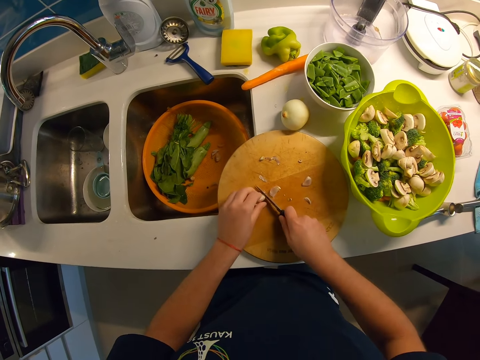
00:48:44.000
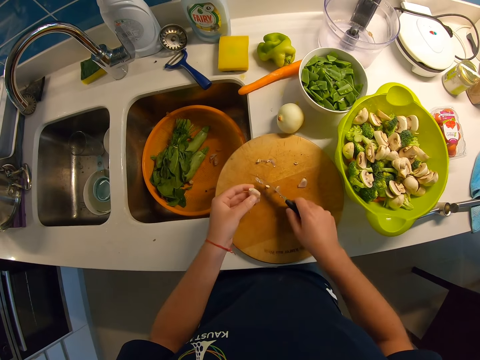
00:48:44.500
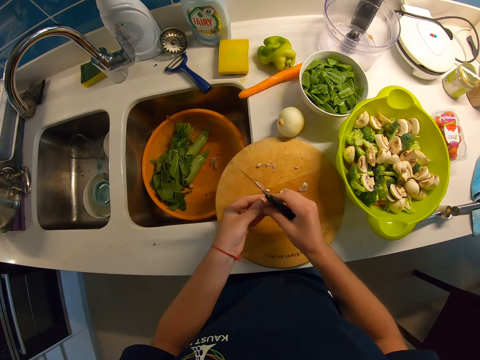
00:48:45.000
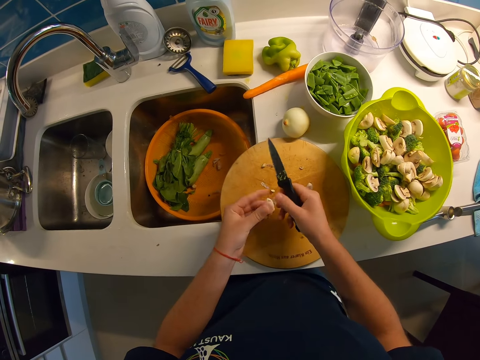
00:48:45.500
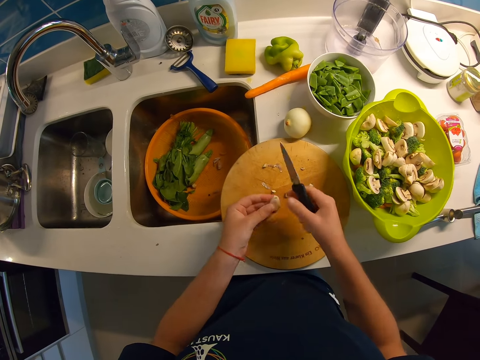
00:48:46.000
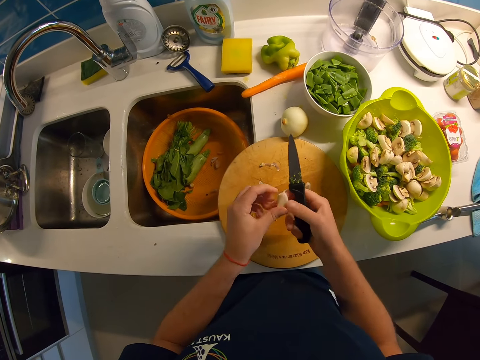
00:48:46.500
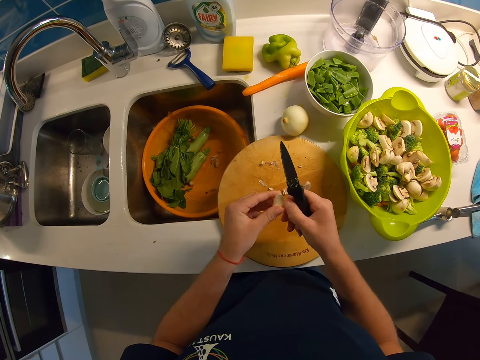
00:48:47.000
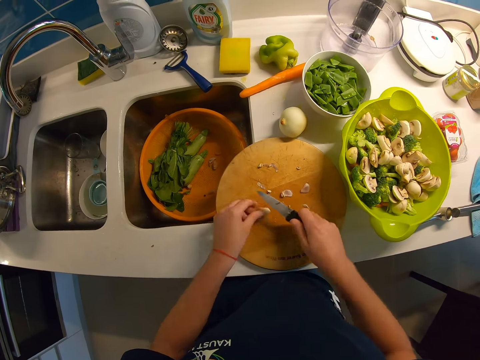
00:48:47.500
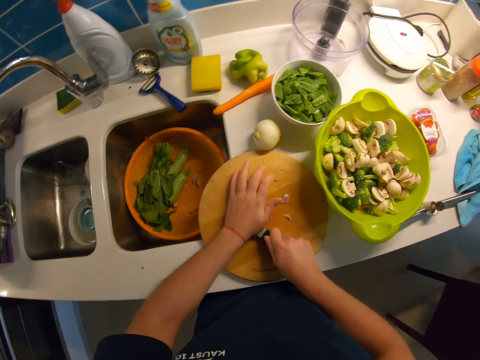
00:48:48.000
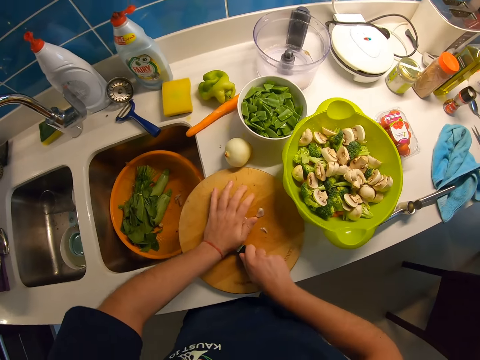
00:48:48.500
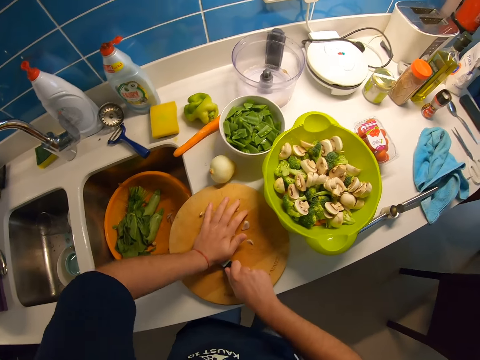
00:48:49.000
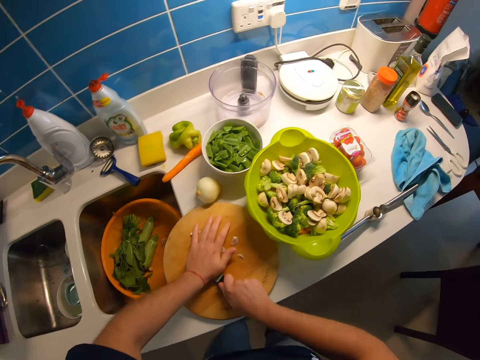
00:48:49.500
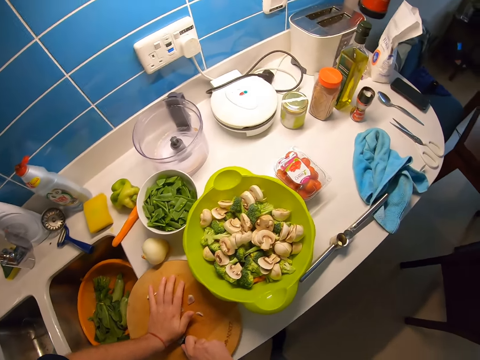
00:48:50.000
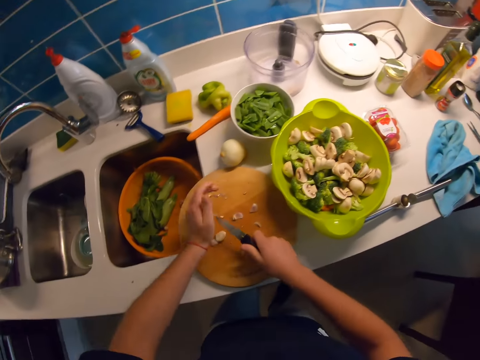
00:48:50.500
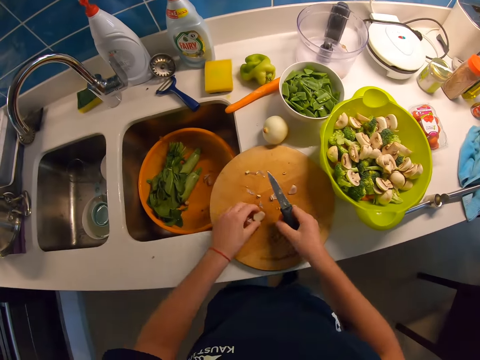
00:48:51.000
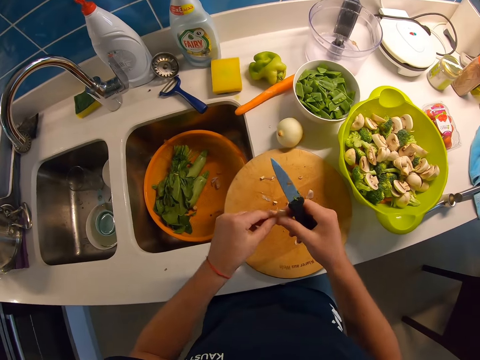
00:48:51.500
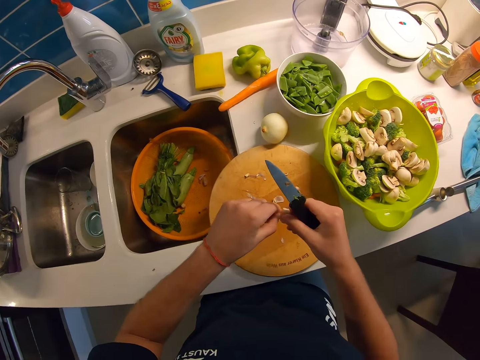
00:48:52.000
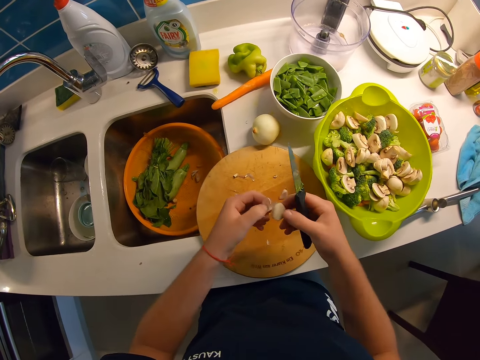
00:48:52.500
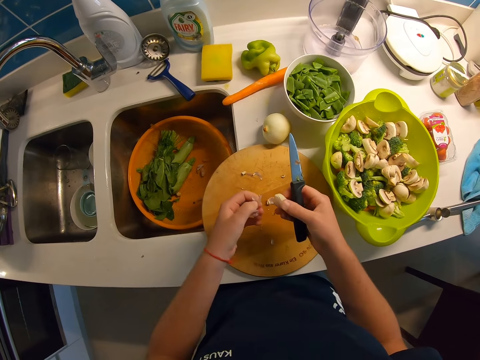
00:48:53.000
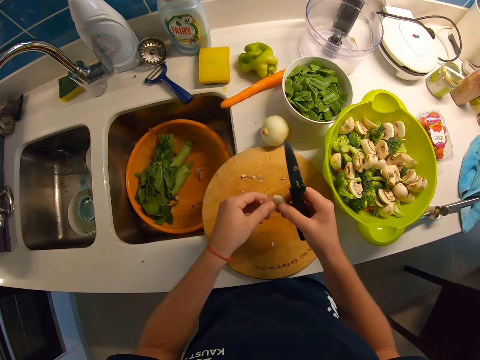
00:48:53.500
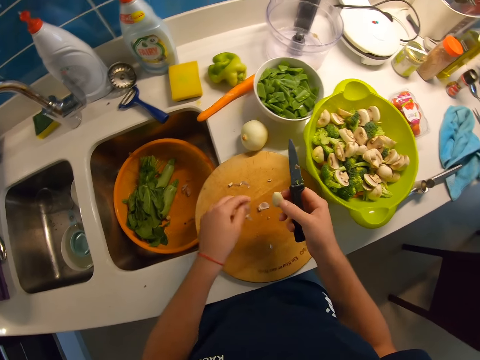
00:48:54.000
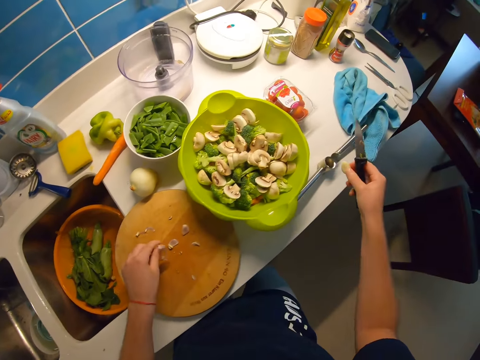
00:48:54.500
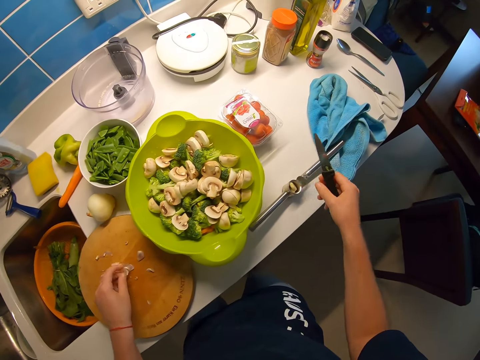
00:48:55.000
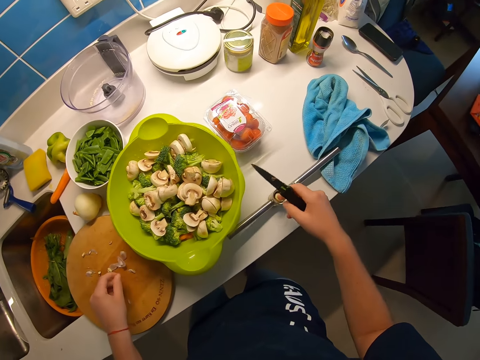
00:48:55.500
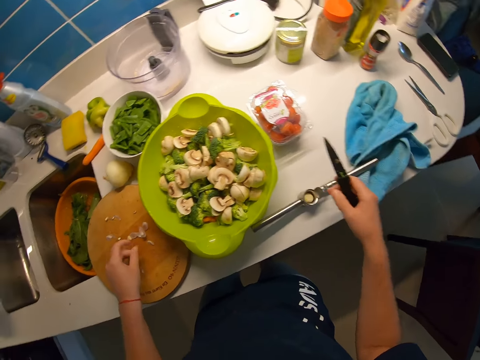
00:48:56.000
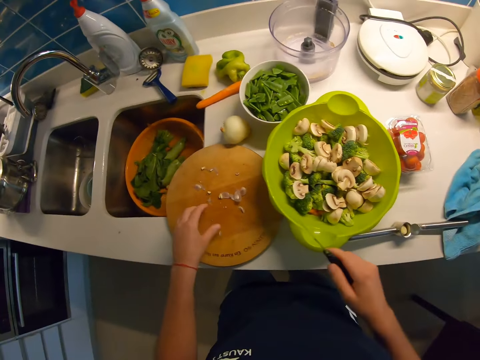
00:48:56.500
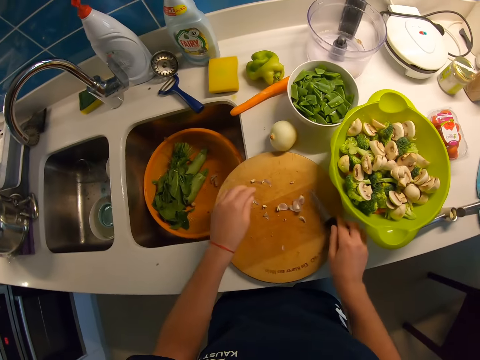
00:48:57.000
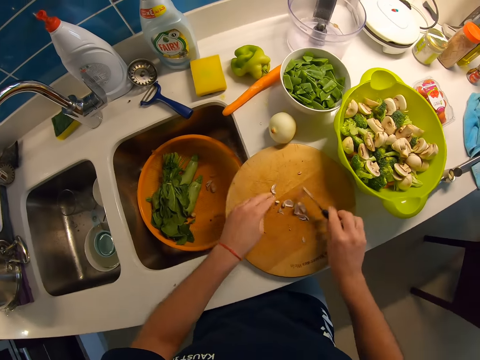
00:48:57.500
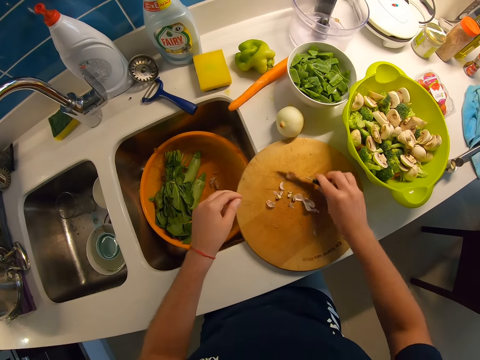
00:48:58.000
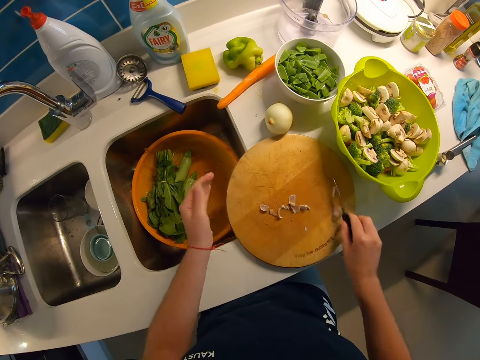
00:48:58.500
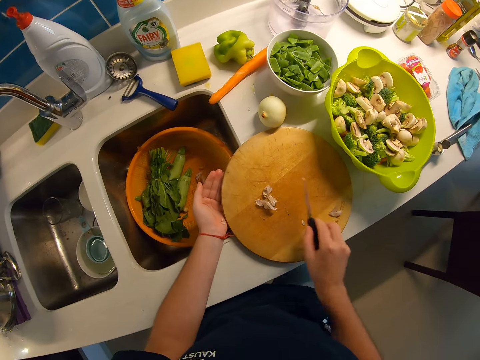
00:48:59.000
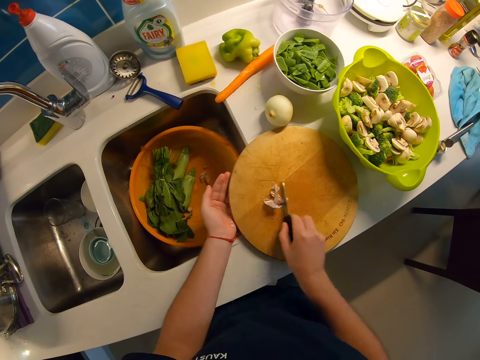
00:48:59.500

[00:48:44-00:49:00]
The camera wearer peels the garlic with both hands. He presses the garlic with the knife in his right hand on the chopping board with his left hand. He peels the garlic. He puts the garlic in the presser with his right hand. He picks the garlic peels. He clears the chopping board with the knife in his right hand.

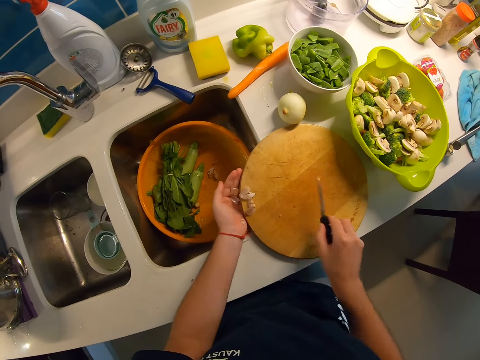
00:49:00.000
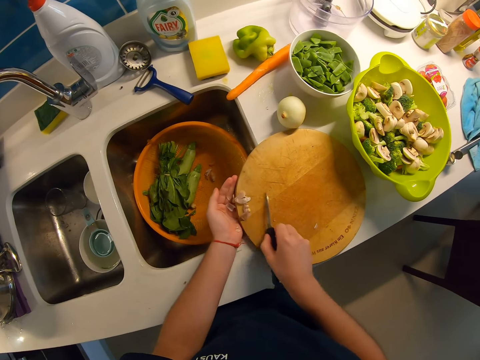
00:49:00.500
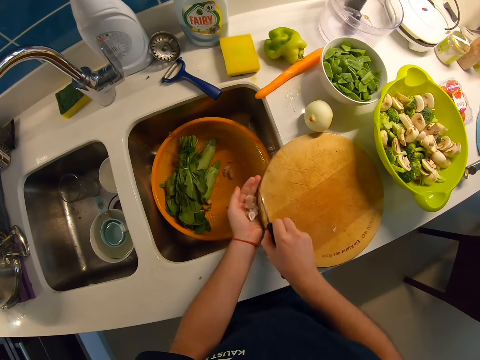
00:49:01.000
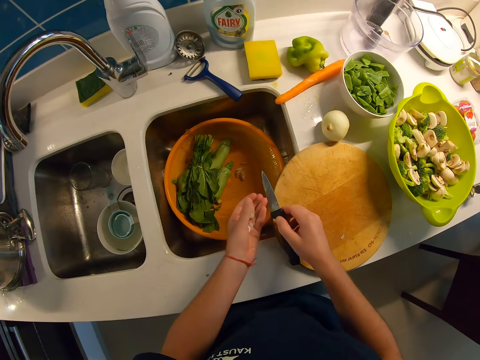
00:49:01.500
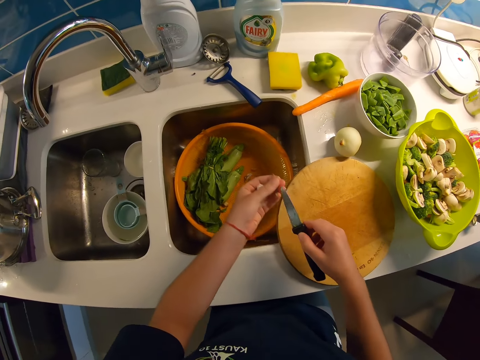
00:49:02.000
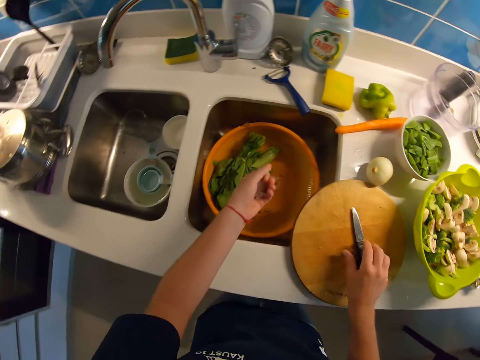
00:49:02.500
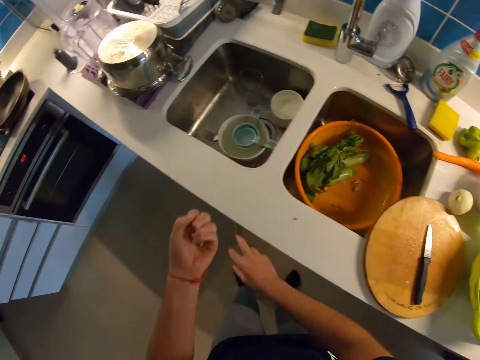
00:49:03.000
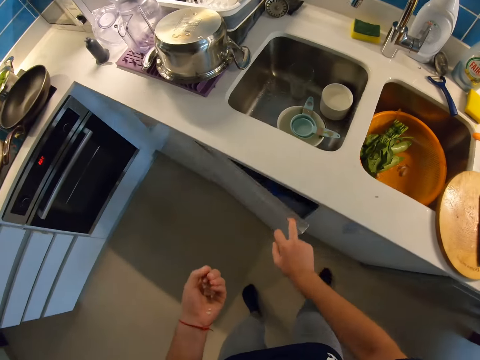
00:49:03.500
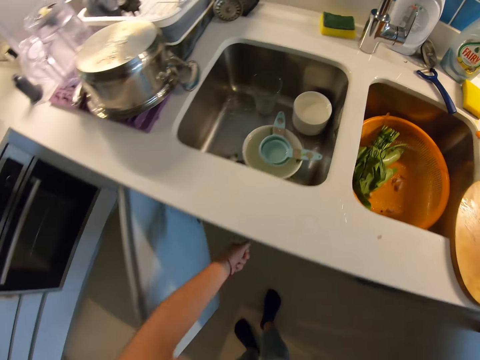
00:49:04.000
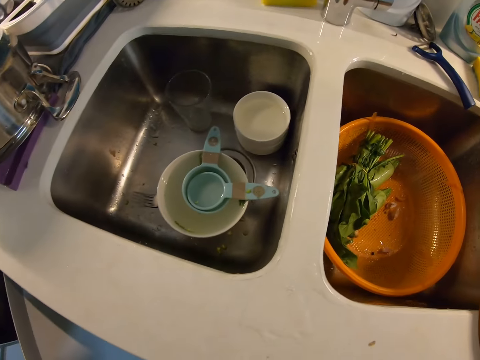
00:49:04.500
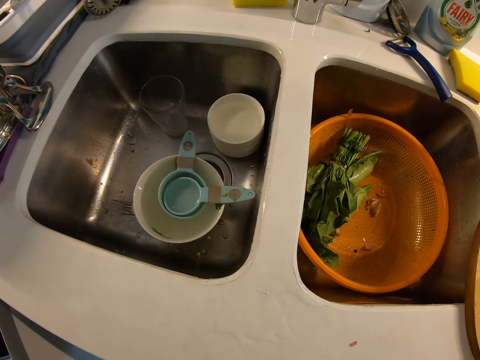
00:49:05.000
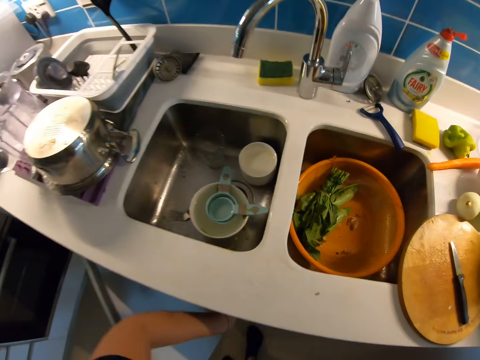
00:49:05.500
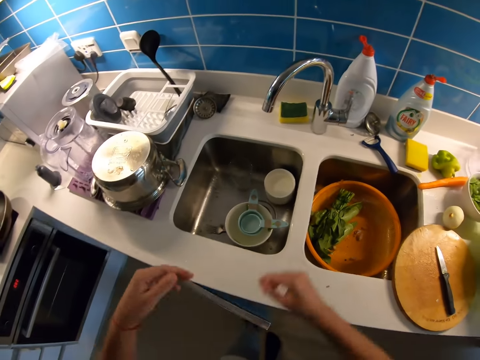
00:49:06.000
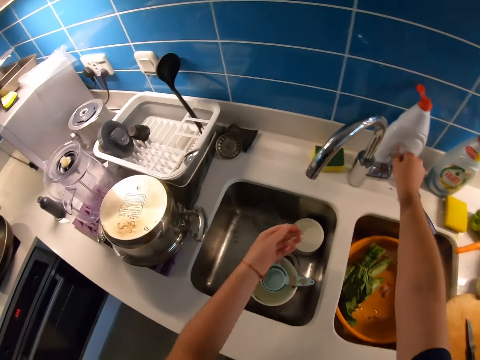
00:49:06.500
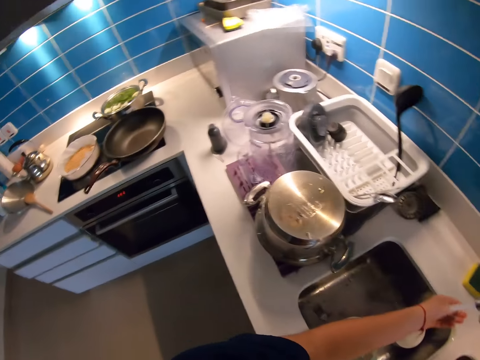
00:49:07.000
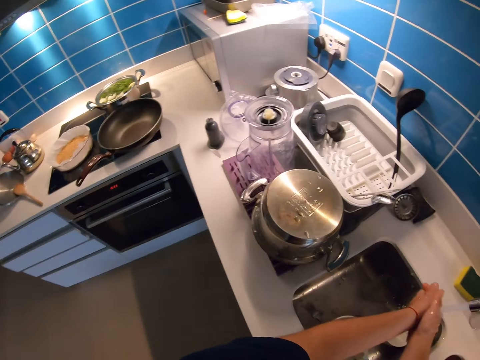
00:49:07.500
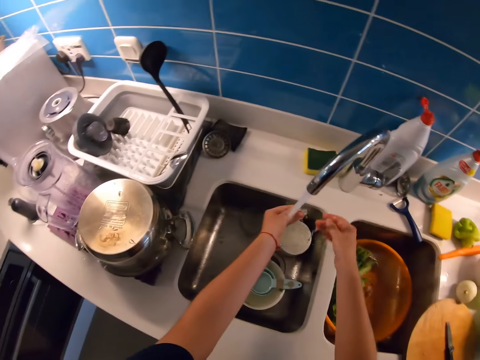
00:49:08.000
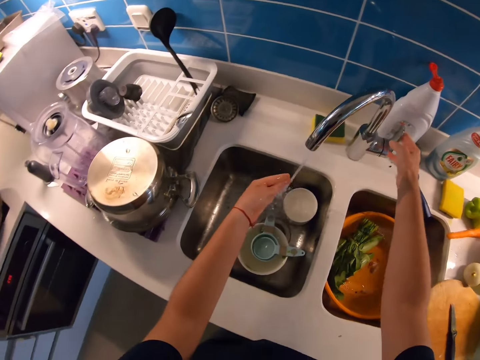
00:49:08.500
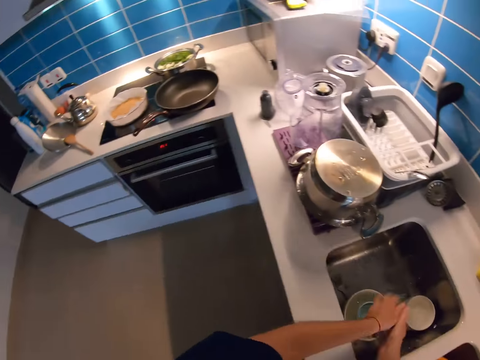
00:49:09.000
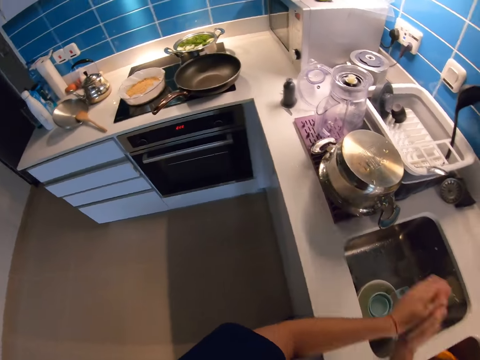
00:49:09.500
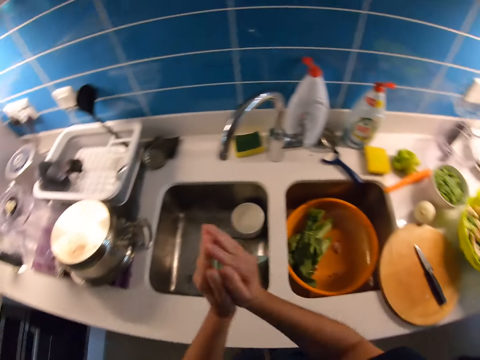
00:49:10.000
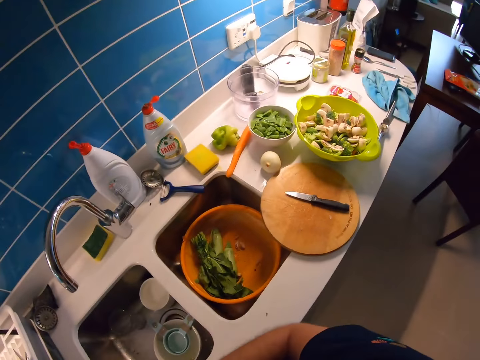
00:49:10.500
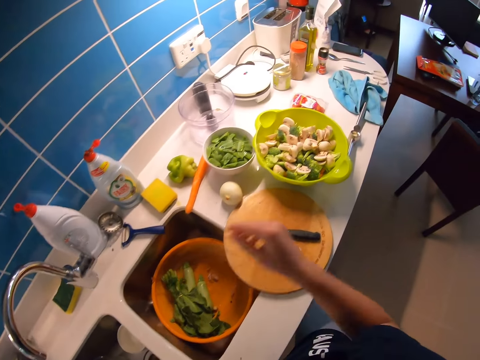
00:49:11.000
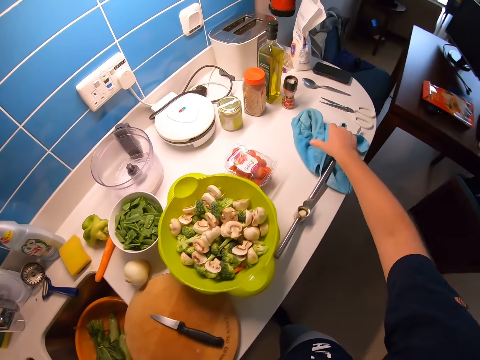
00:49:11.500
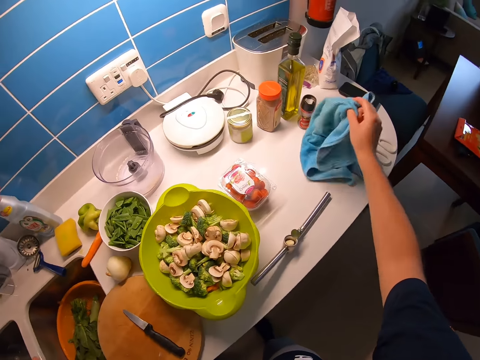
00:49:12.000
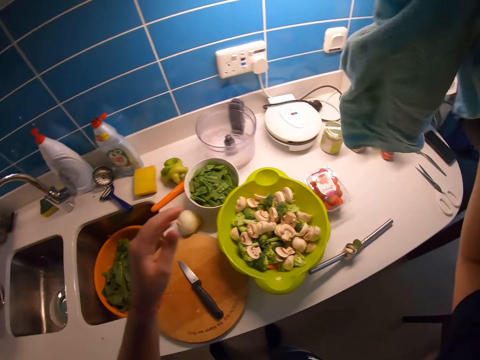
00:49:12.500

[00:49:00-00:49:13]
The camera wearer clears the dirt on the chopping board on his left hand. He opens a cabinet with his left hand. He throws the garlic peels. He closes the cabinet with his right hand. He opens the tap with his right hand. He washes both hands with water from the tap. He closes the tap with his right hand. He looks around the kitchen. He picks the hand towel on the cabinet with his right hand.
